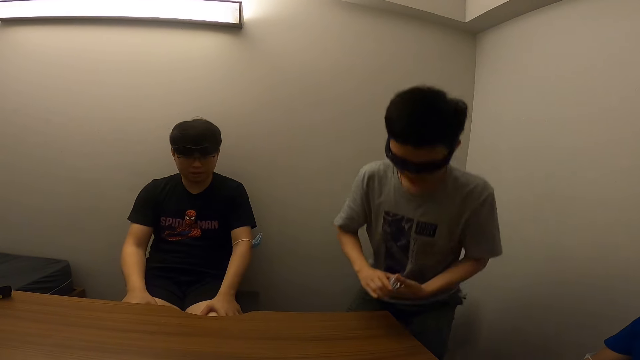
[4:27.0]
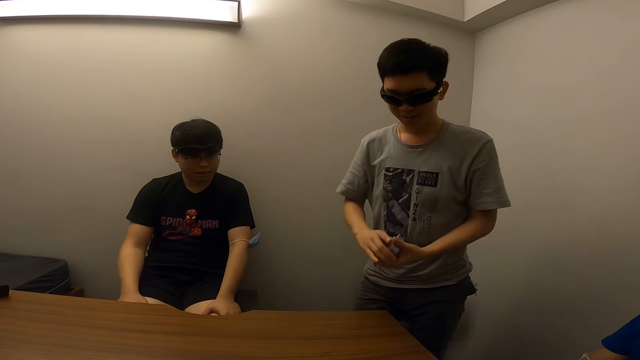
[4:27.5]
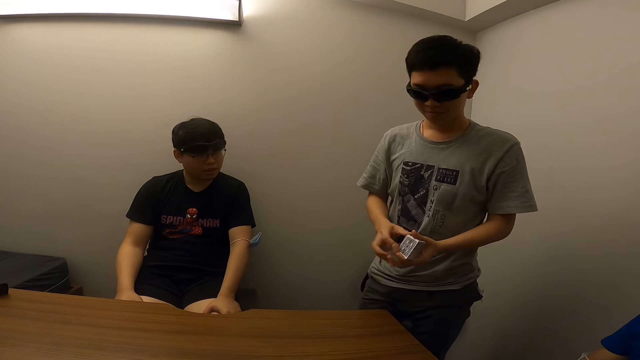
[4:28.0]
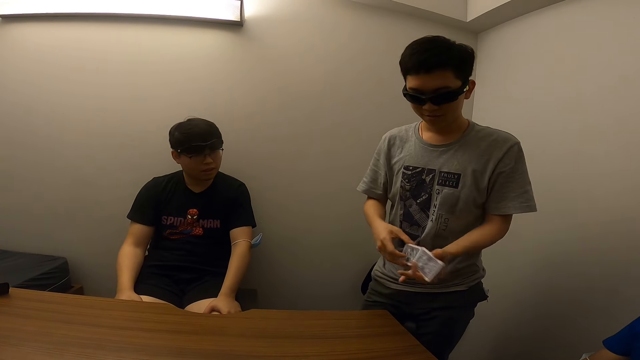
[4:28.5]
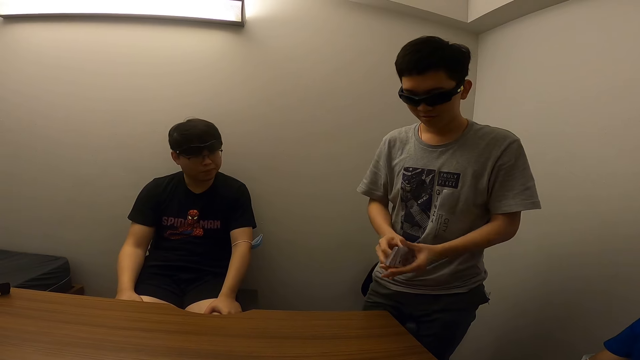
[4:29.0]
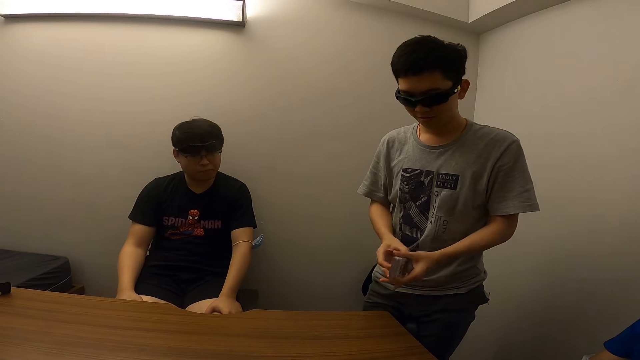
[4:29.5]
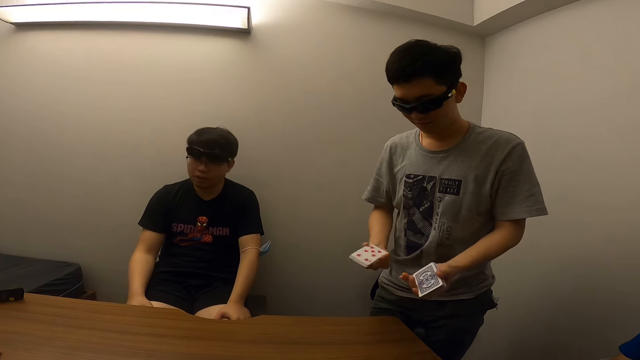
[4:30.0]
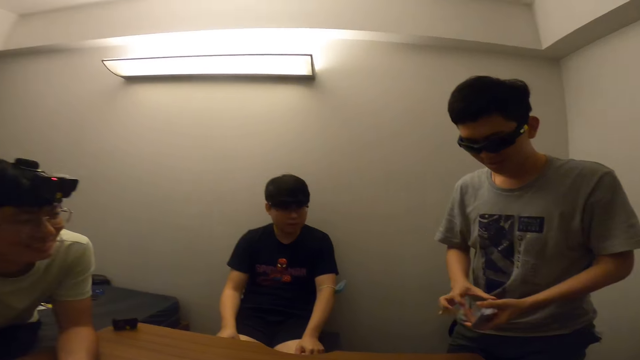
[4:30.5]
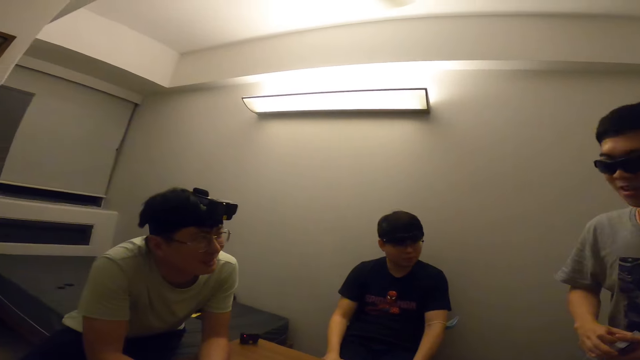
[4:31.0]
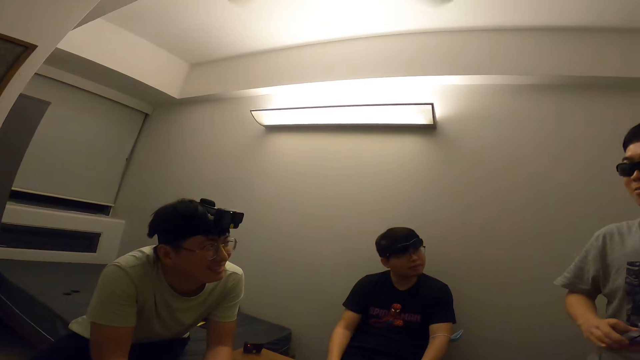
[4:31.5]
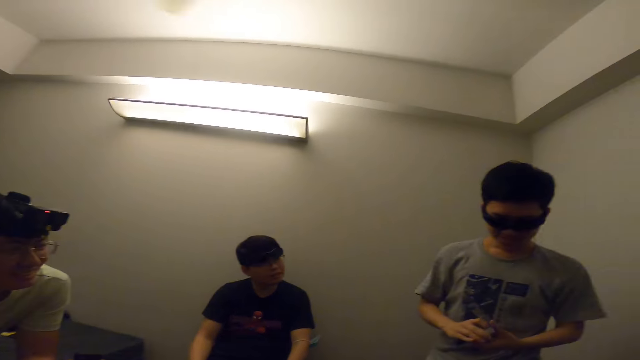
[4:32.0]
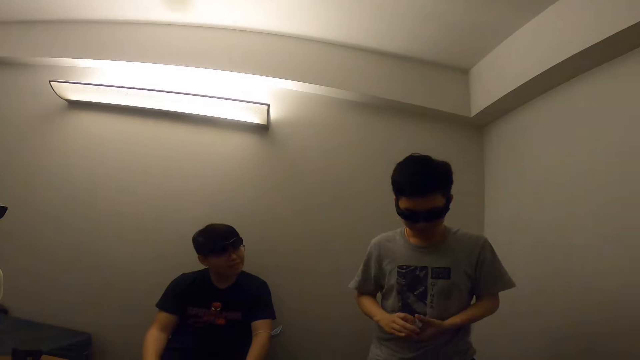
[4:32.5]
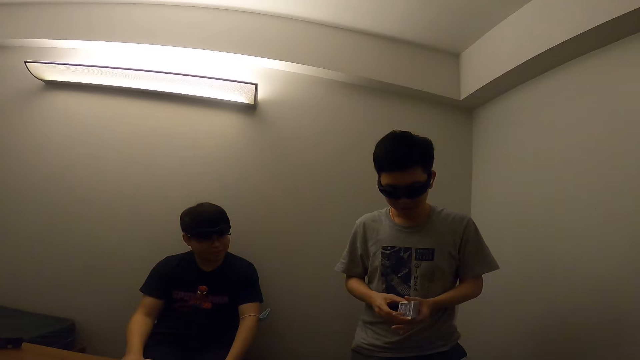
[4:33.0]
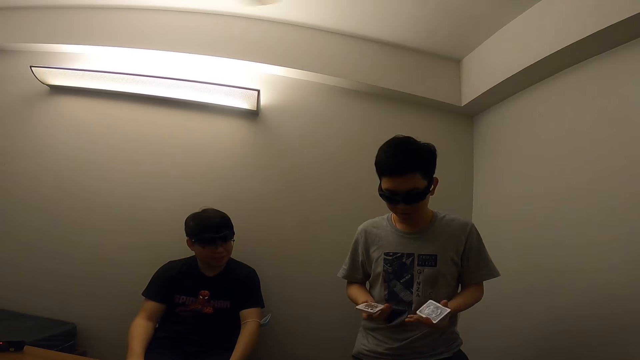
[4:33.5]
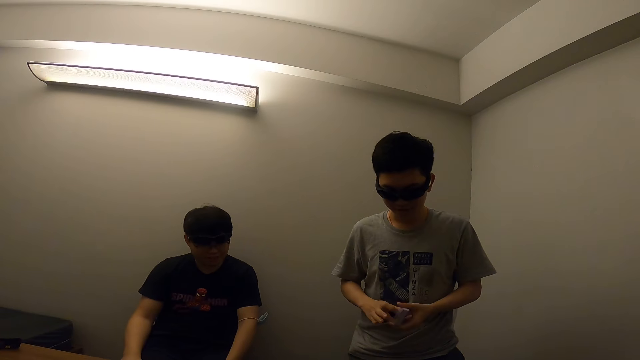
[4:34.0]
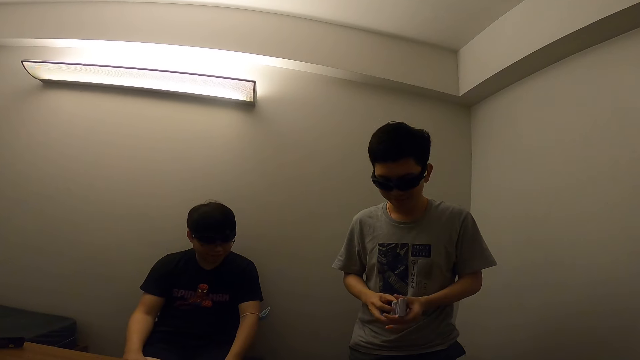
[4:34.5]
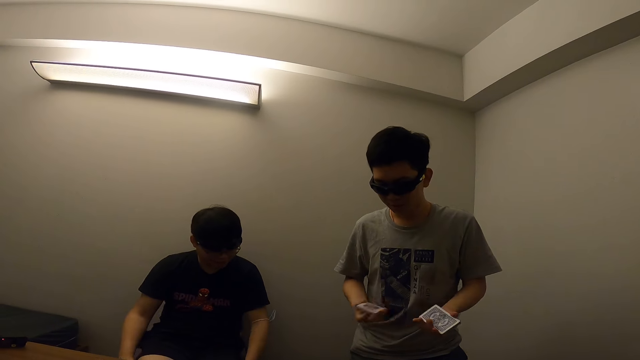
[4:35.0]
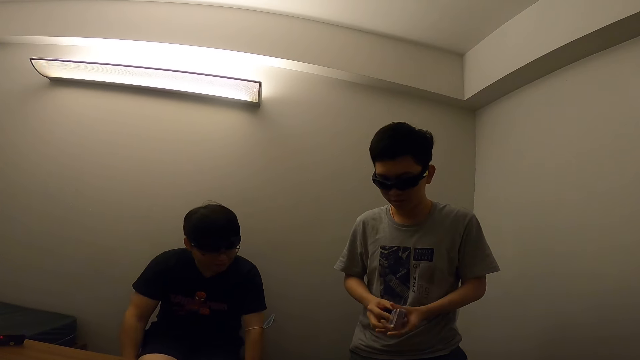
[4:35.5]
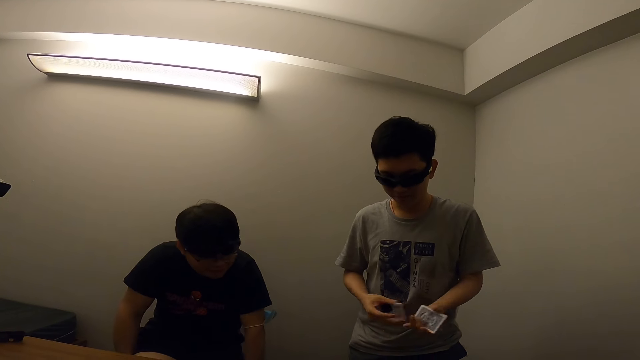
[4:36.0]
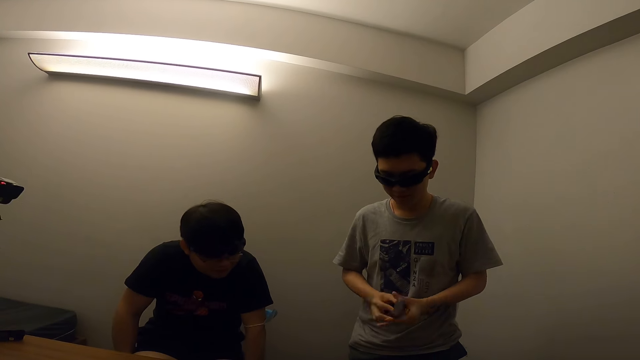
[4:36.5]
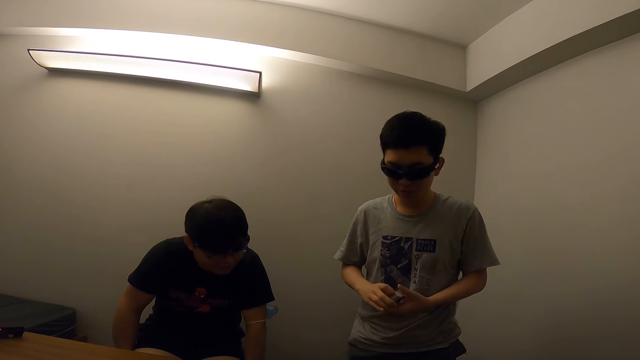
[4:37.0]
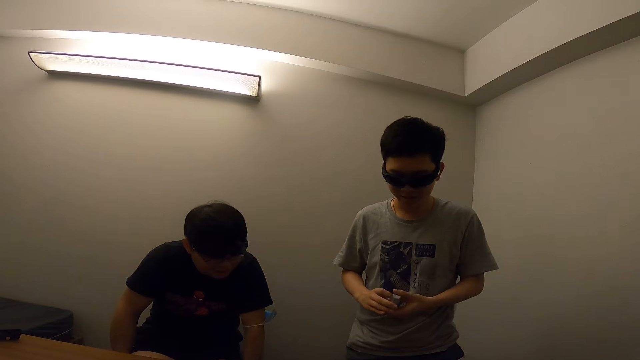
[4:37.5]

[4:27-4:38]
A man stands from his seat. The man shuffles the cards with both hands. Another man interacts with the first man.

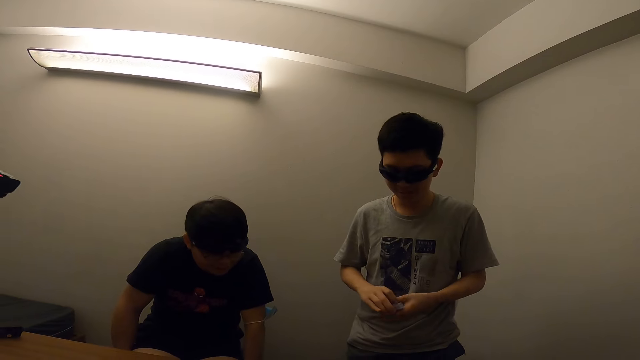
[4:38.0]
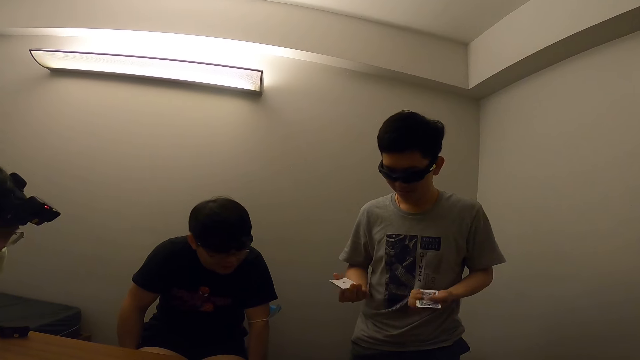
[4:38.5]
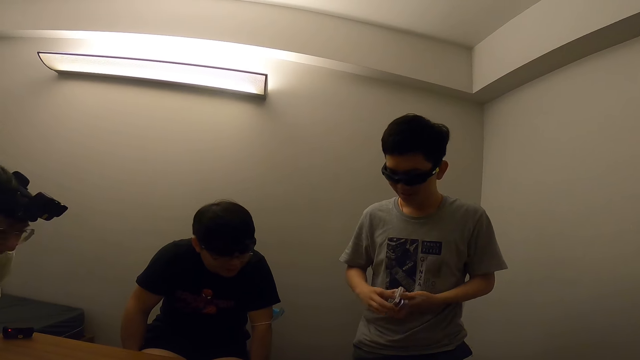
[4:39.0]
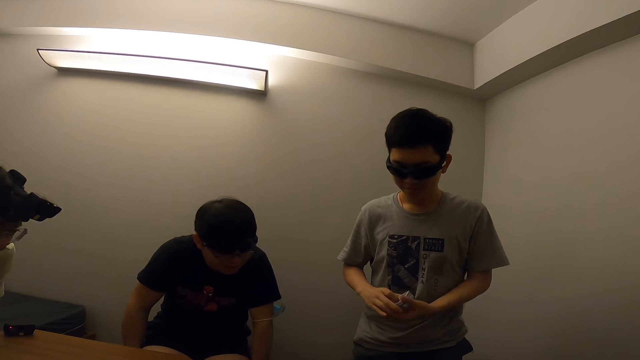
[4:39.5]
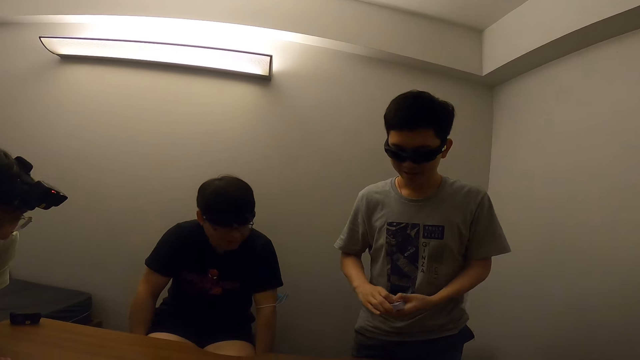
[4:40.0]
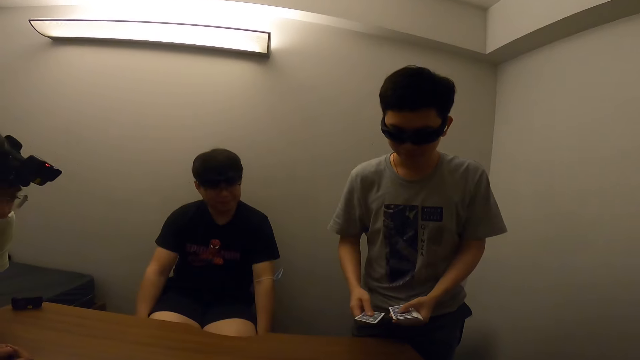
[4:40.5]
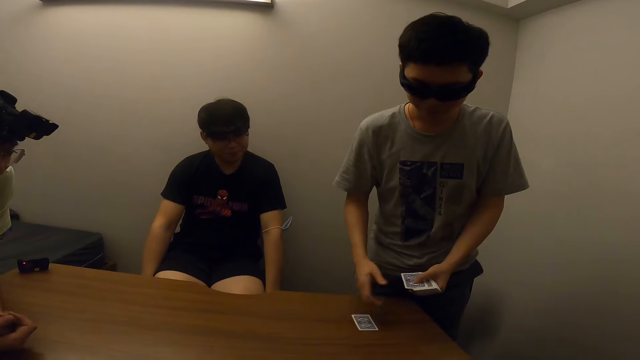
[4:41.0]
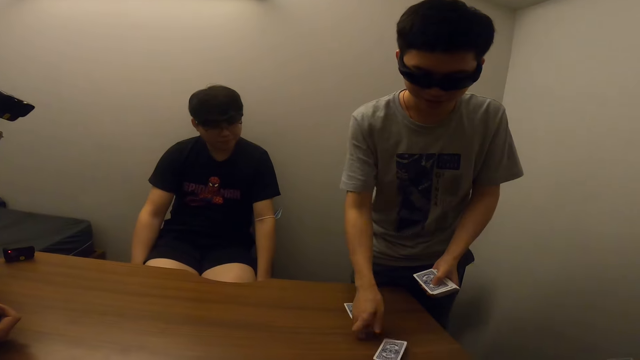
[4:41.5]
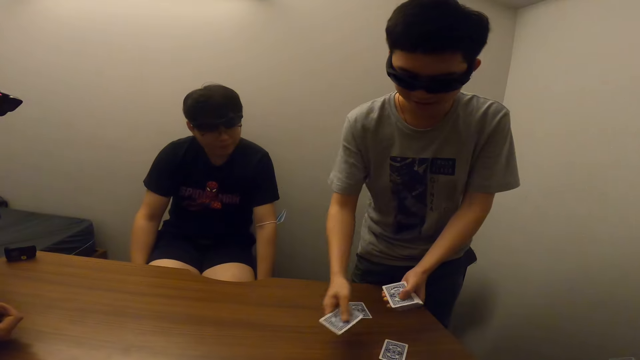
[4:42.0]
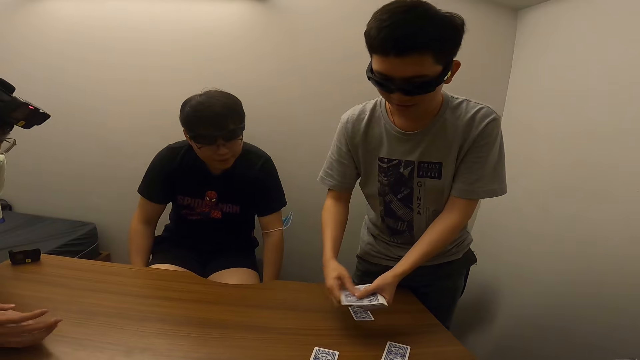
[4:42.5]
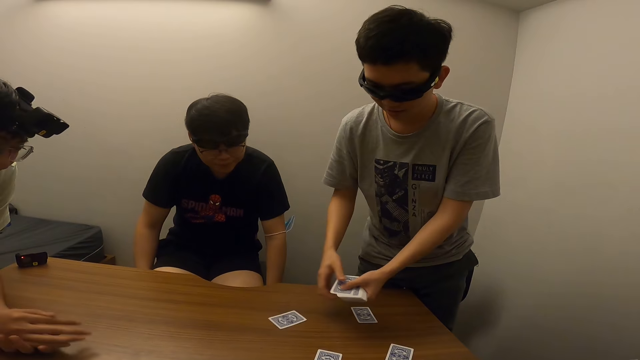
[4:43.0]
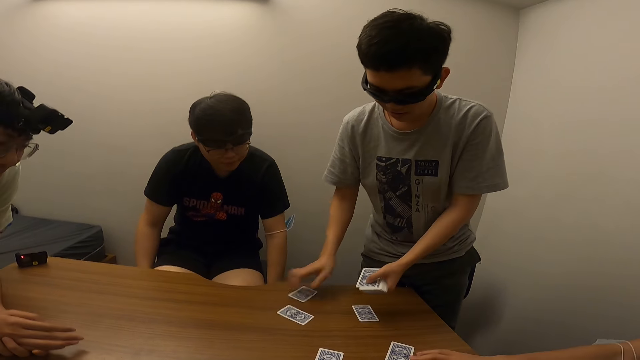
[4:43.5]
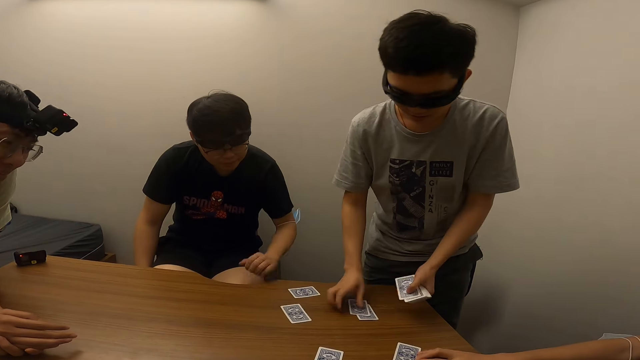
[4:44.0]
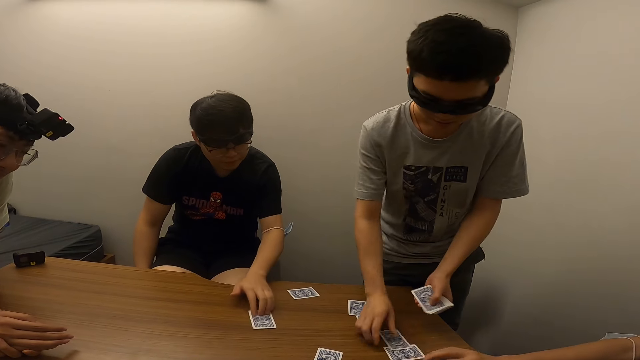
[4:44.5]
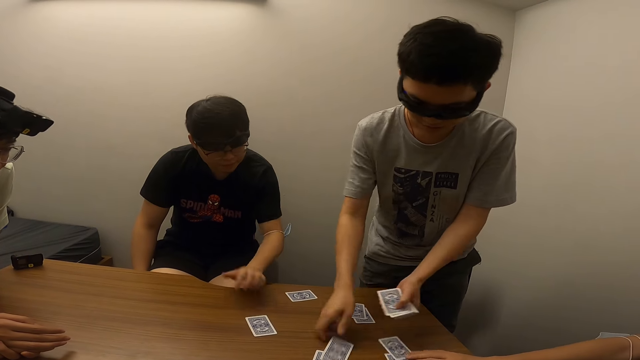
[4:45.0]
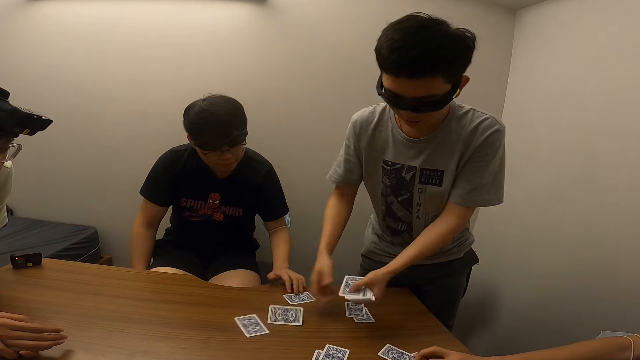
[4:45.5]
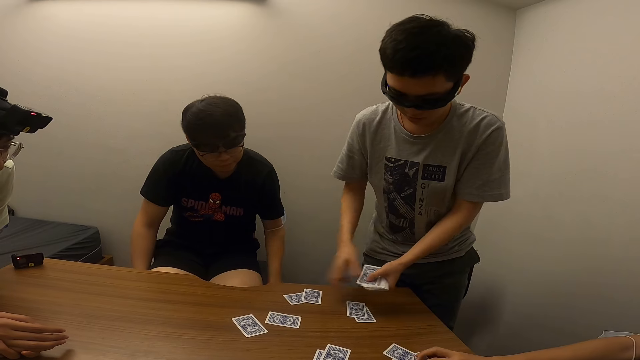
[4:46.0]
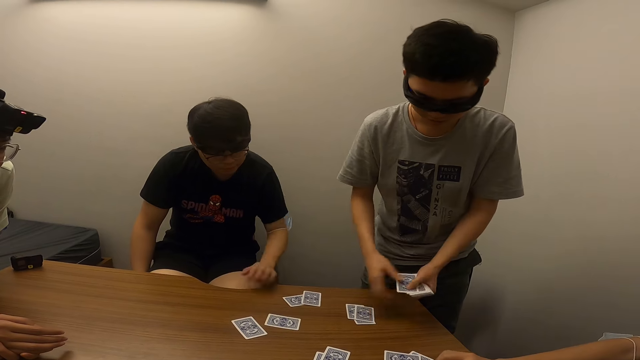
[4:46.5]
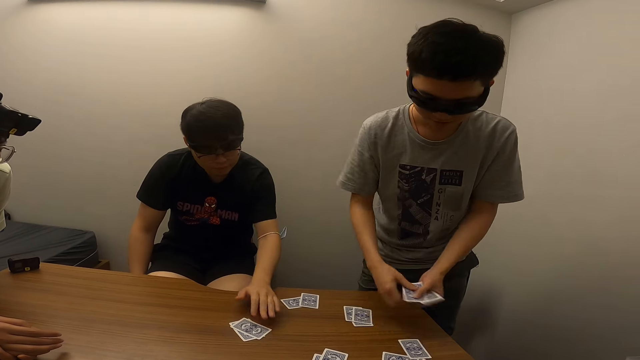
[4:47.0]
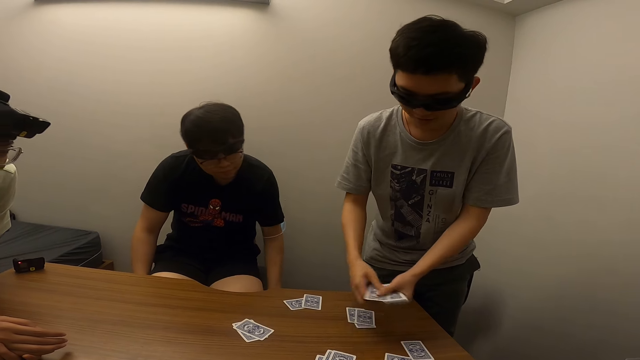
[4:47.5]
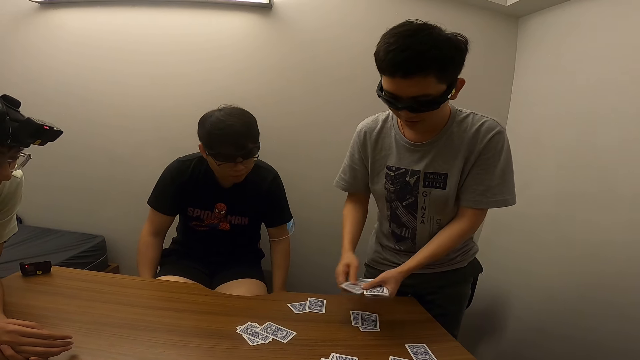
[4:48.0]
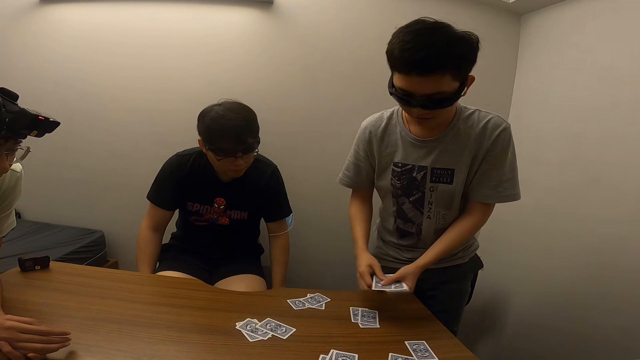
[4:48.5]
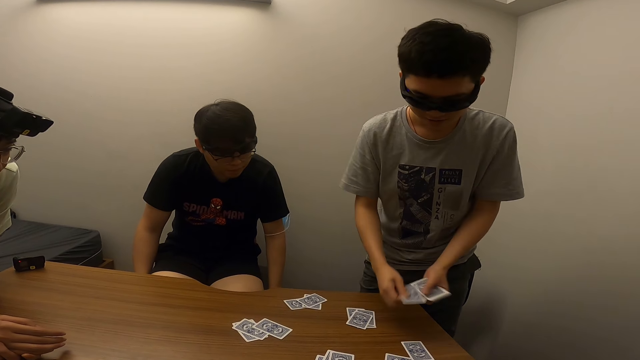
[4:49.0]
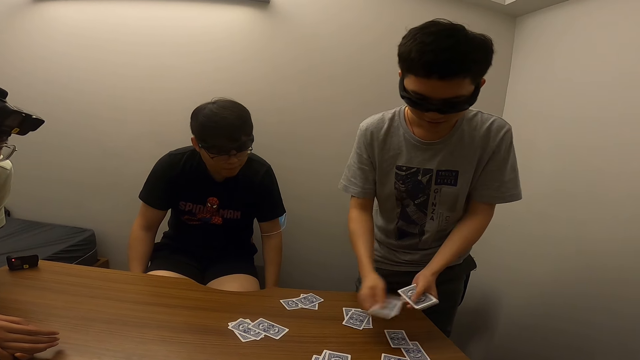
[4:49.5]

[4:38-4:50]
A man places cards in his right hand on the table. The man distributes the cards. Another man moves the card on the table with his left hand. The other man moves the card on the table again.
